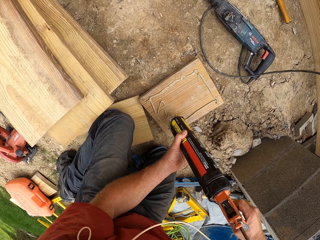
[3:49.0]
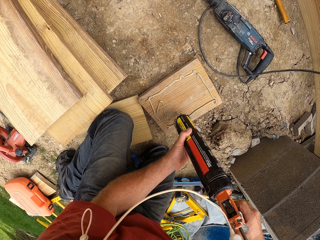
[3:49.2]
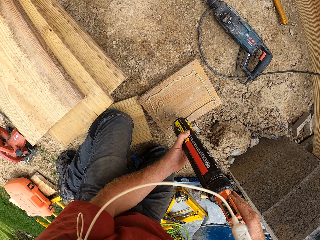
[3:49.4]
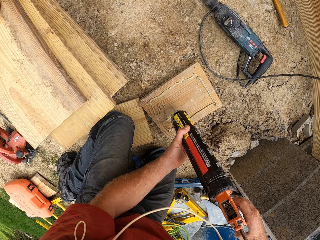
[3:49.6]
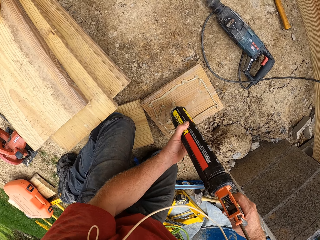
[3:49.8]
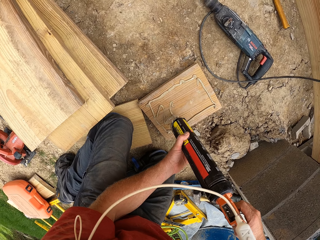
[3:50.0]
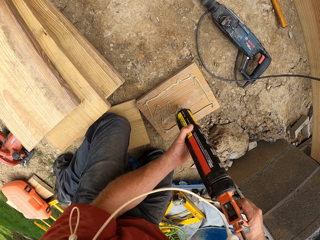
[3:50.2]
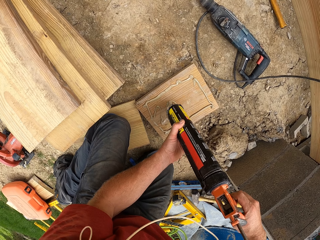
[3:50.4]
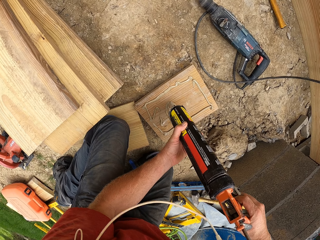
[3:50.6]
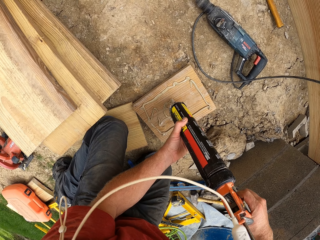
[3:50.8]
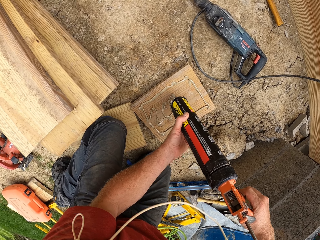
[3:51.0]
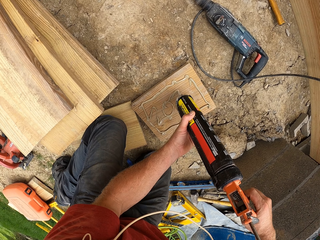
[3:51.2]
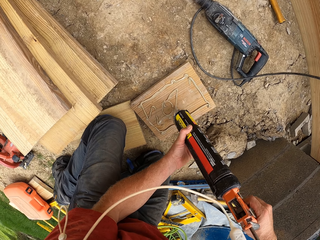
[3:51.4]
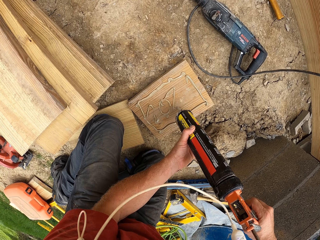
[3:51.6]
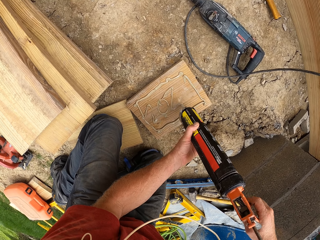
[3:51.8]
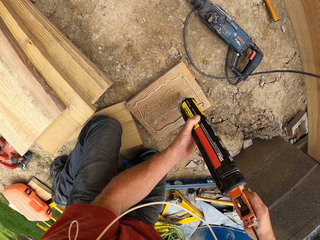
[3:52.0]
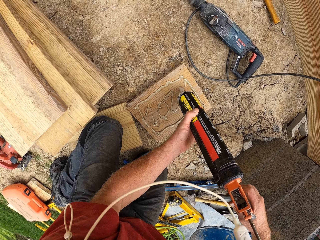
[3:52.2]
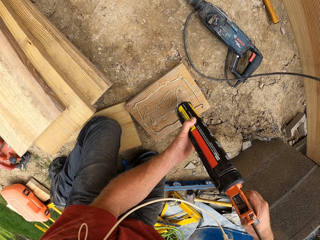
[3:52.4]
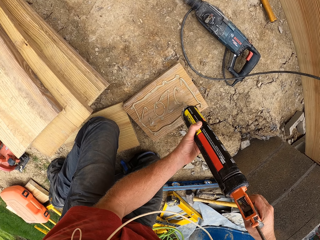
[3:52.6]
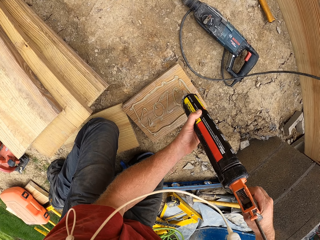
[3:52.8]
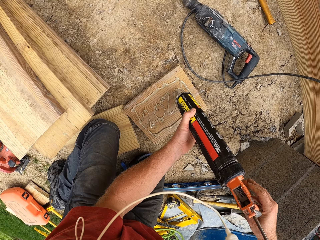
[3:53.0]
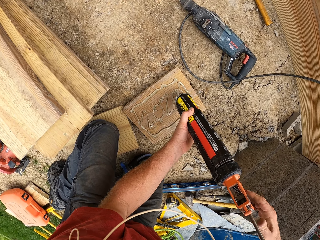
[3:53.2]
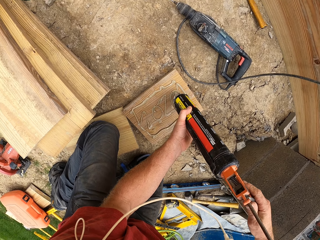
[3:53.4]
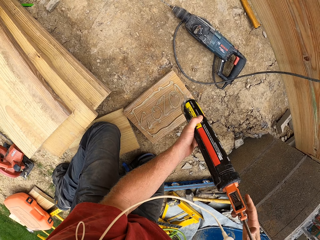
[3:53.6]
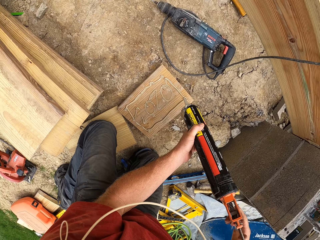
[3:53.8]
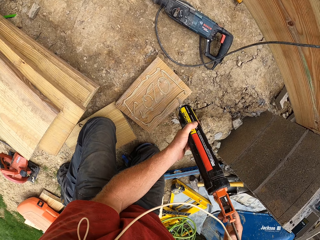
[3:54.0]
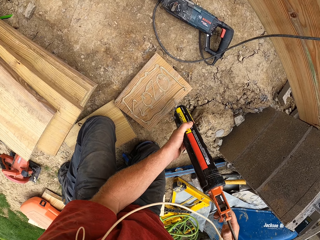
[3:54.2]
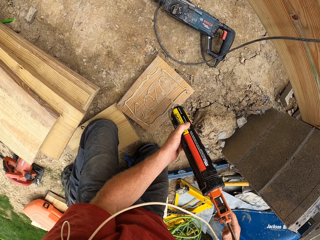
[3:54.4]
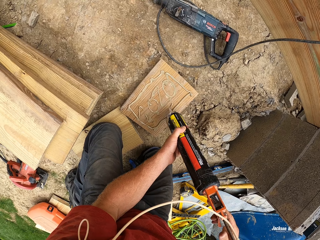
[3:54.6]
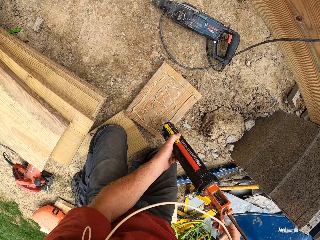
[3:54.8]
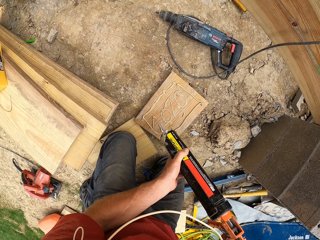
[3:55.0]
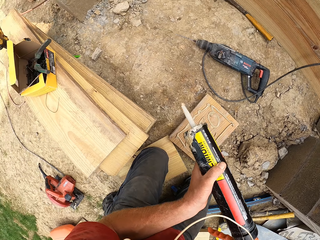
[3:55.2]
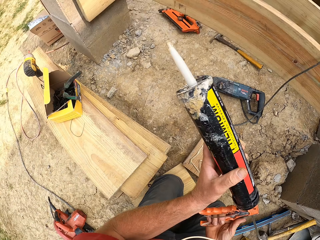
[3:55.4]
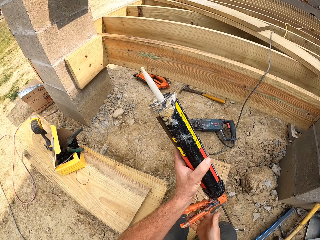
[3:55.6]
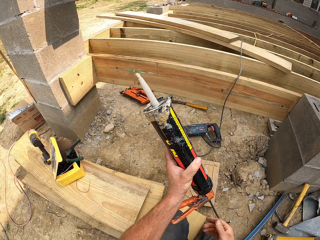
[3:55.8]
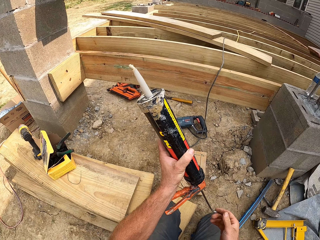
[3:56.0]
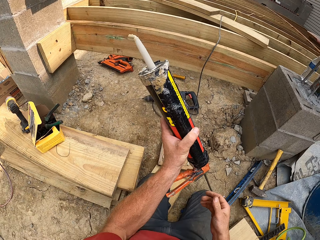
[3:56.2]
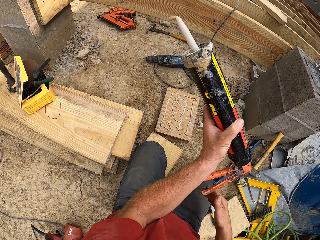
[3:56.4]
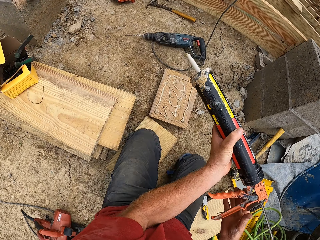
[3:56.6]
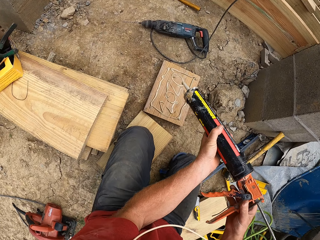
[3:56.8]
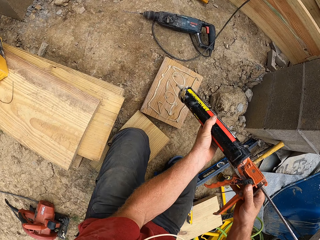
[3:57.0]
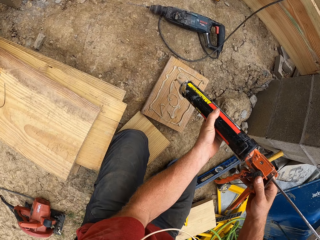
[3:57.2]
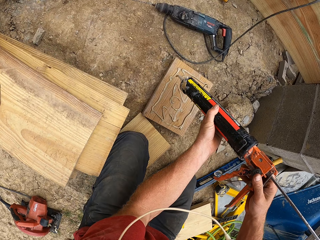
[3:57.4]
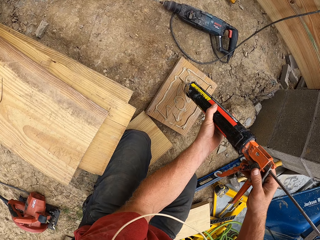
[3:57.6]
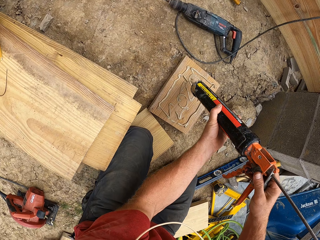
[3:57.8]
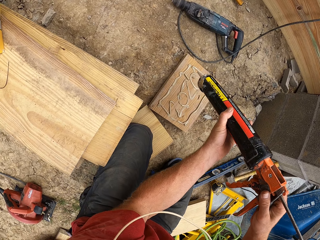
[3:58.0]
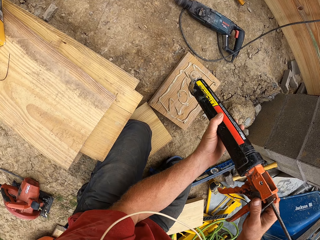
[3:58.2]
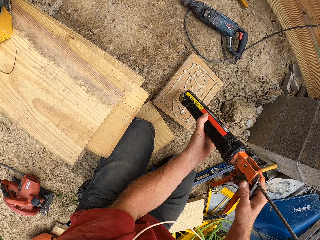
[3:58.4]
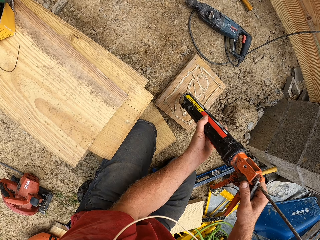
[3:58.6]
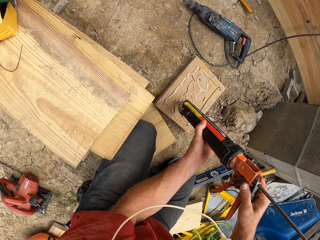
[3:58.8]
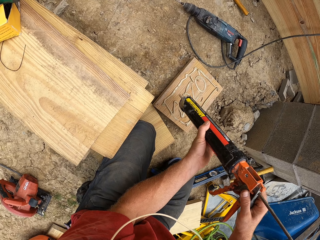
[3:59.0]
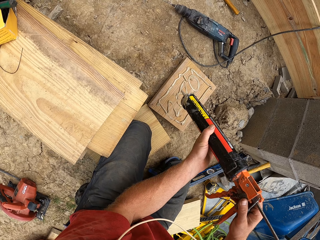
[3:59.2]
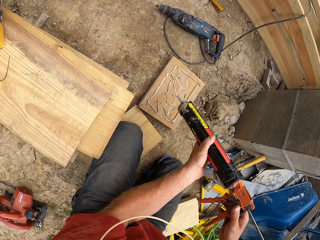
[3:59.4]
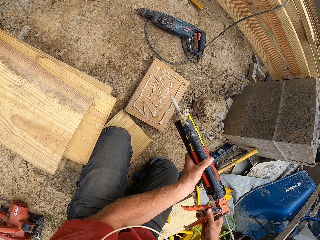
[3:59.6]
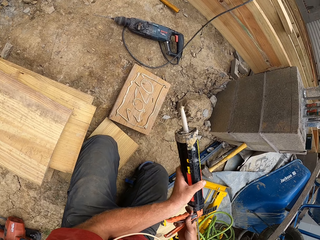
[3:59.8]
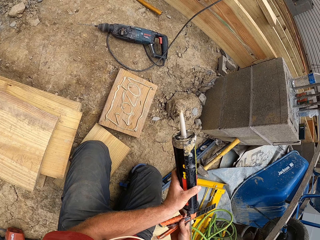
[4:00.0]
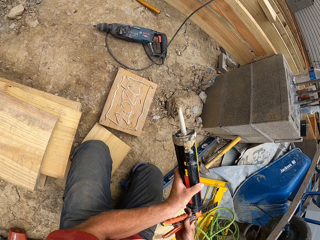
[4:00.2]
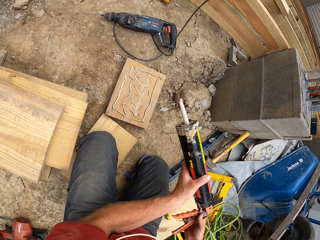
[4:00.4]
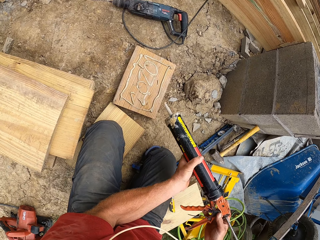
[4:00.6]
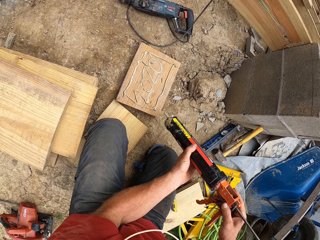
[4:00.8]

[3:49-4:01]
The camera wearer passes the glue gun to the left hand. They hold the glue gun. They apply the glue on the piece of wood. They lift the glue gun.

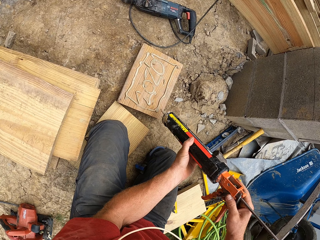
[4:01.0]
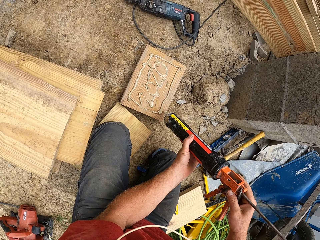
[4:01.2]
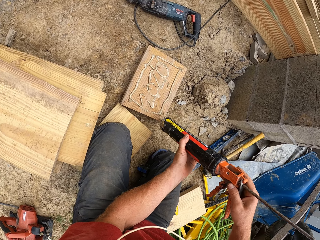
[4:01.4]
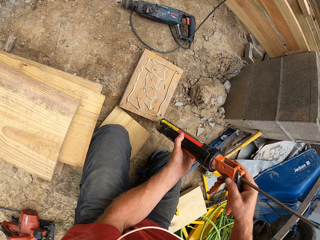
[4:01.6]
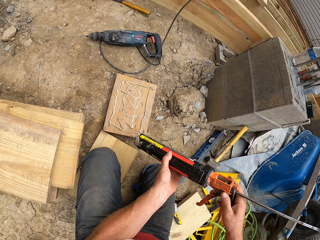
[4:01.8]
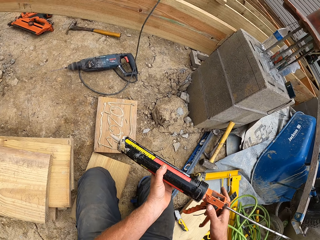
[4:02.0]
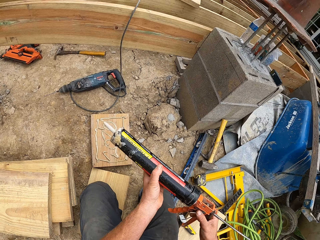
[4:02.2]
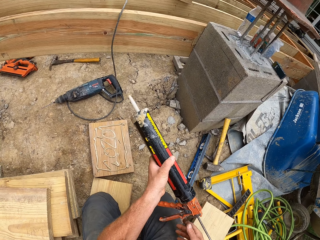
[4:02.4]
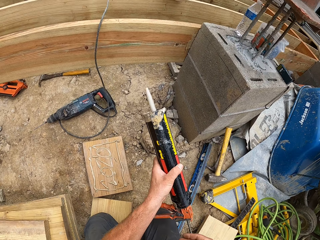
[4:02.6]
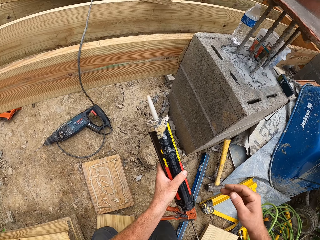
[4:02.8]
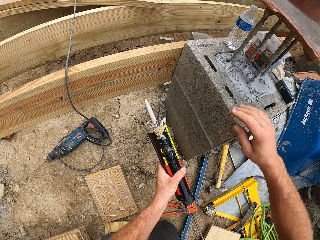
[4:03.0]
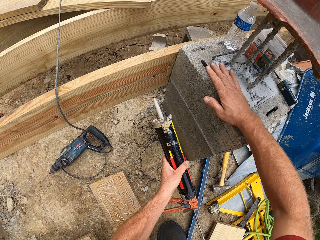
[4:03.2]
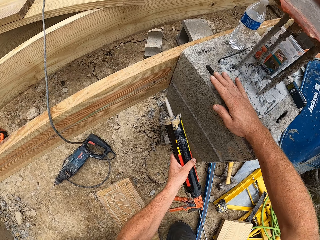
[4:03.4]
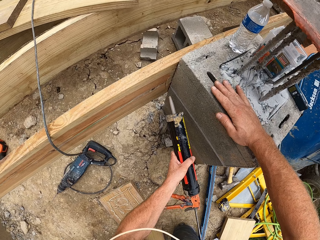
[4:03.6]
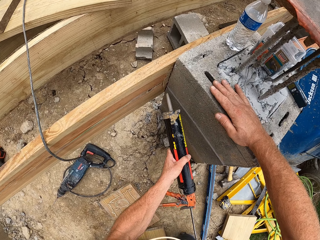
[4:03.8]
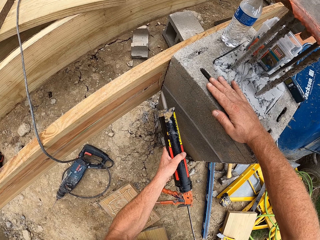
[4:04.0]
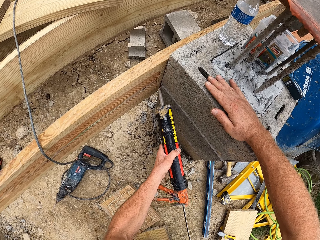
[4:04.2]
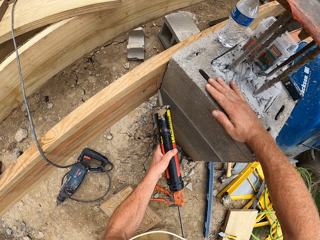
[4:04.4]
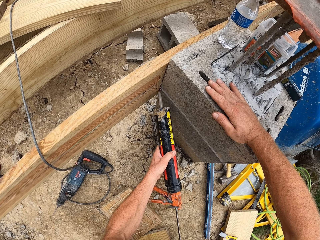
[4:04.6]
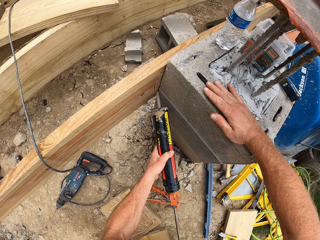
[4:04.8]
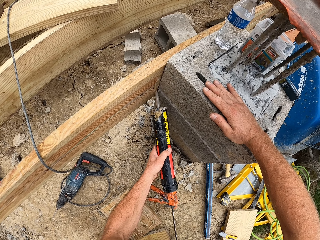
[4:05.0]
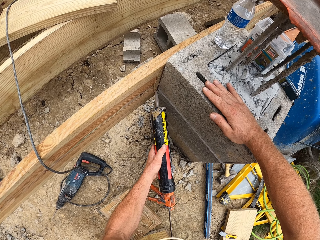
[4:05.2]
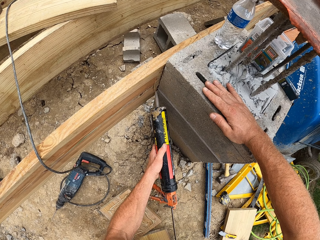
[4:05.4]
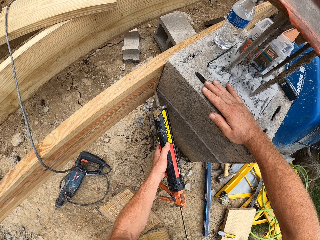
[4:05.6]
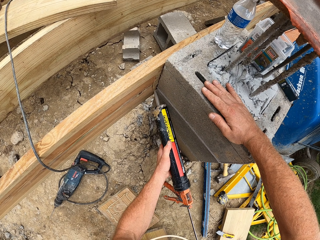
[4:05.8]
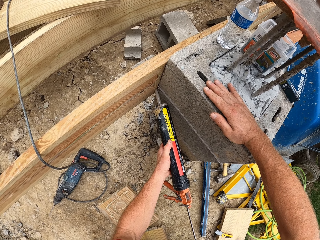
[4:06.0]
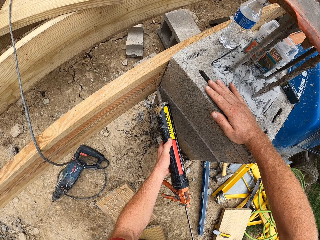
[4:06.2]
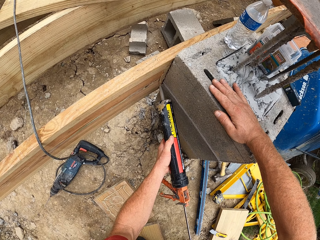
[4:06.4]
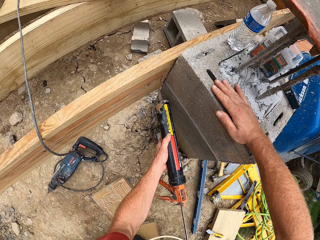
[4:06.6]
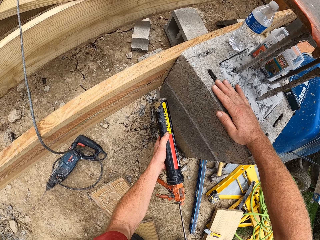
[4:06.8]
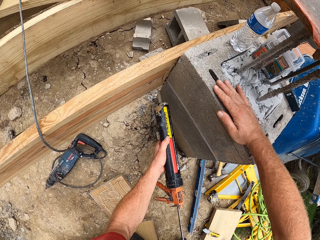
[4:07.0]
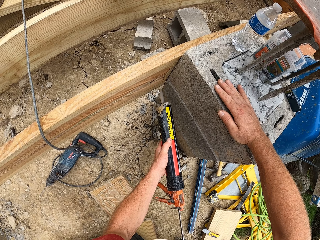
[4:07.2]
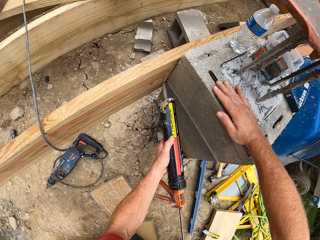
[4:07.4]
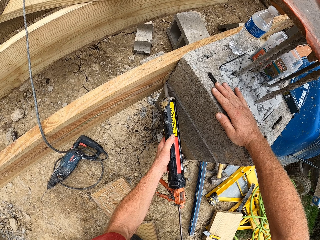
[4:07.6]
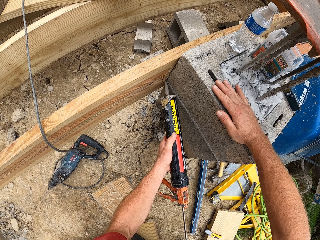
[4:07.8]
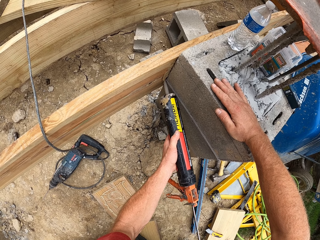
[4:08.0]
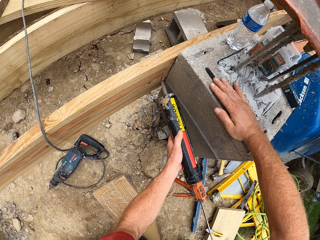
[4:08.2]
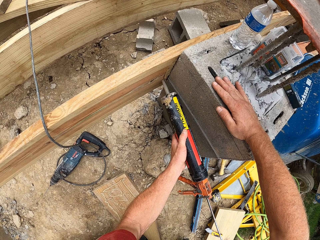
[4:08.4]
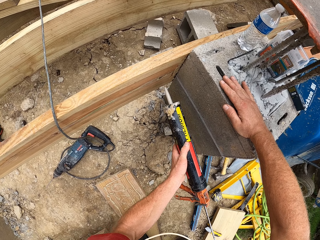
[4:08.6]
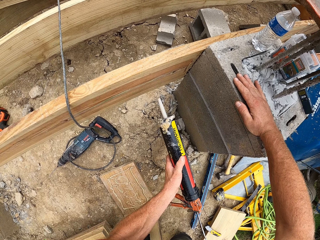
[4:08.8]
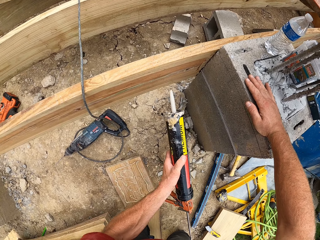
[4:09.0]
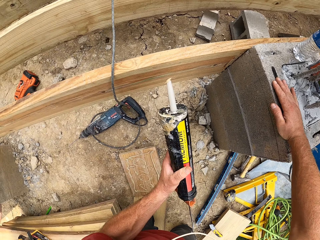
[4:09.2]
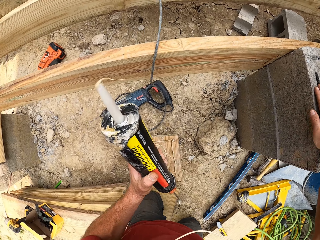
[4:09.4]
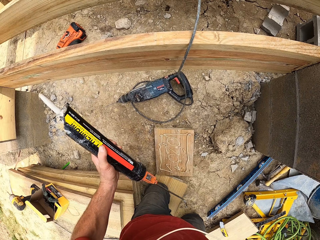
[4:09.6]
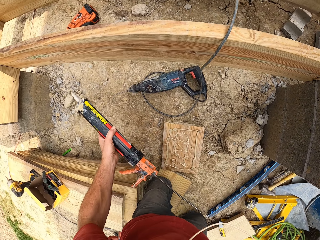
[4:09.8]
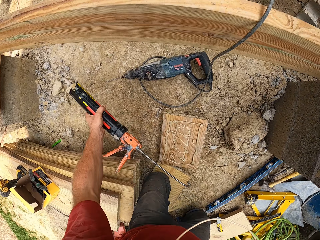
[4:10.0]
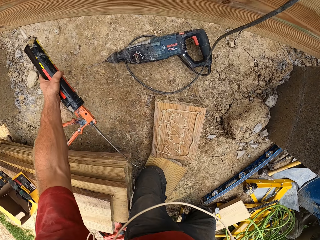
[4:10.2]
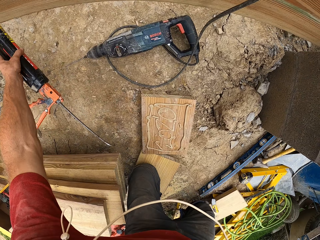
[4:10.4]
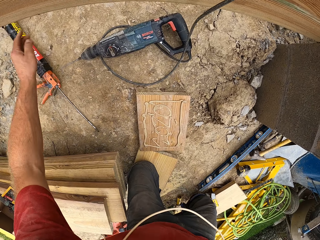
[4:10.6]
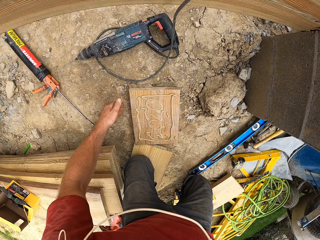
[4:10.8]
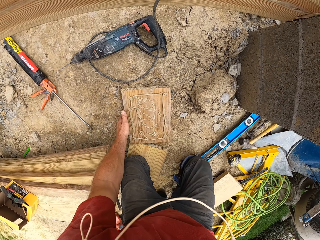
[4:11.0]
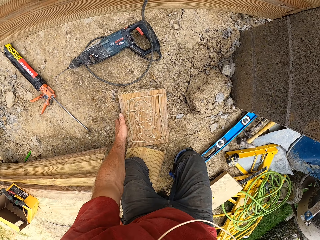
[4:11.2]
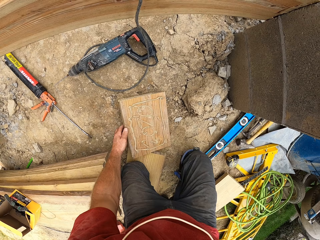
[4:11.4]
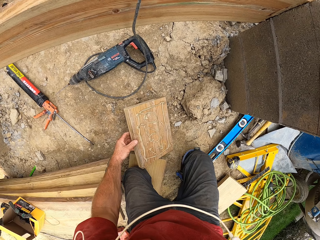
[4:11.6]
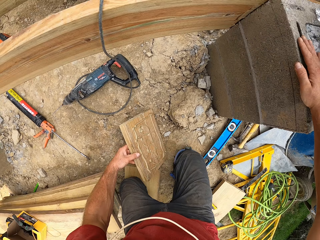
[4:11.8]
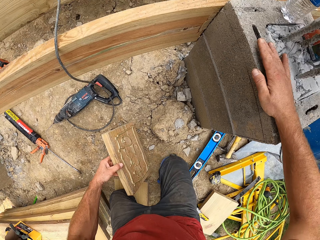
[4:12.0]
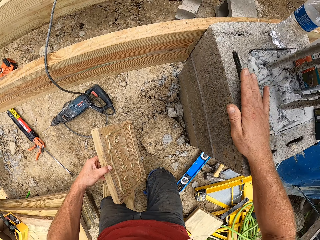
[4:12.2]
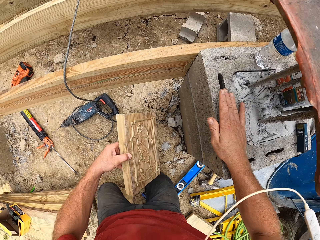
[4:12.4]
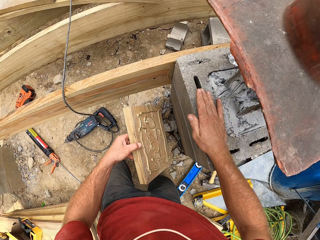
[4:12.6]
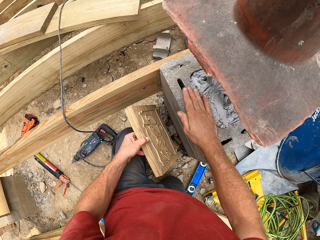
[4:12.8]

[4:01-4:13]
The camera wearer applies the glue on the piece of wood. He passes the glue gun to the left hand. He places his right hand on the concrete pillar. He sprays glue on the wooden structure. He puts the glue gun on the ground. He picks up the piece of wood. He rotates right on his kneeling position.
